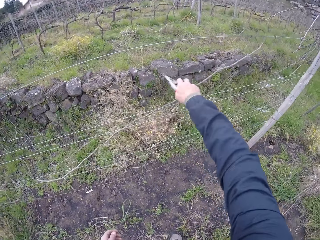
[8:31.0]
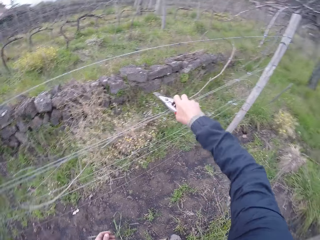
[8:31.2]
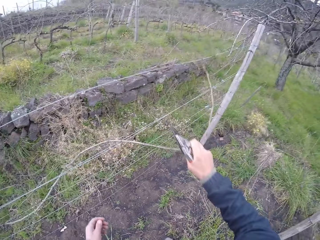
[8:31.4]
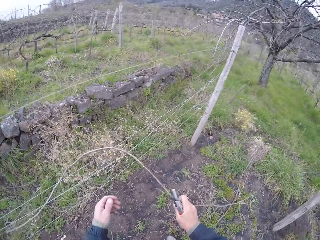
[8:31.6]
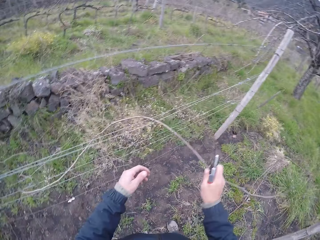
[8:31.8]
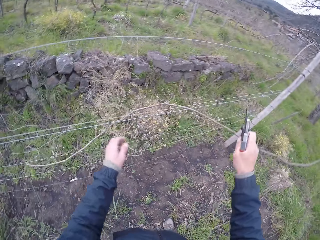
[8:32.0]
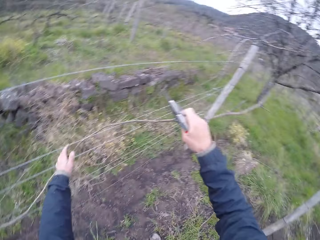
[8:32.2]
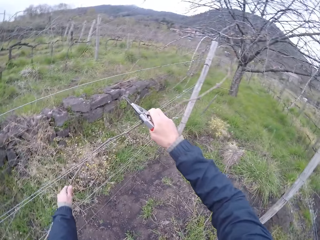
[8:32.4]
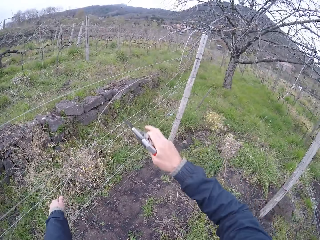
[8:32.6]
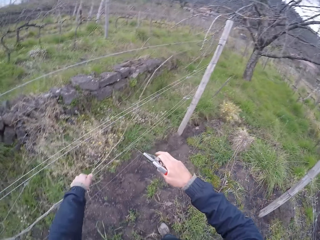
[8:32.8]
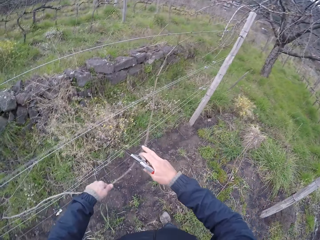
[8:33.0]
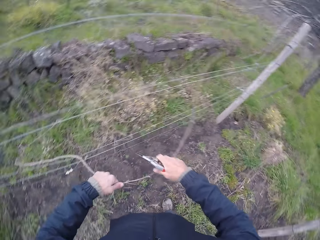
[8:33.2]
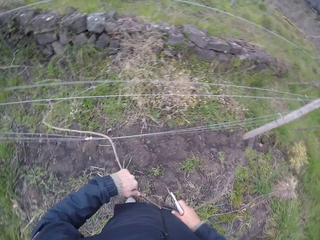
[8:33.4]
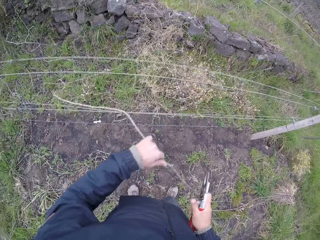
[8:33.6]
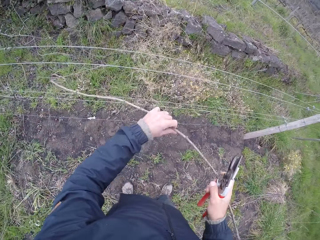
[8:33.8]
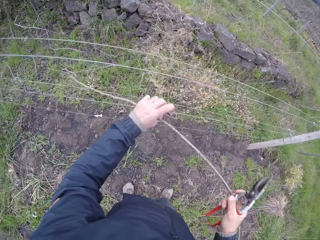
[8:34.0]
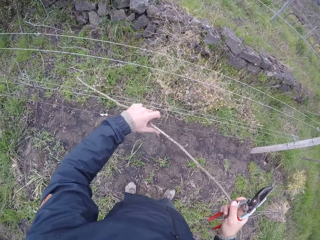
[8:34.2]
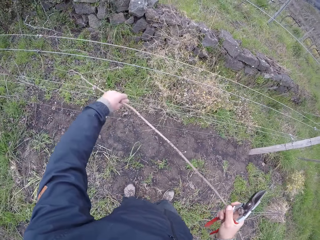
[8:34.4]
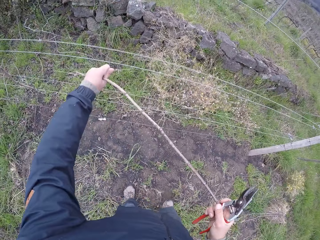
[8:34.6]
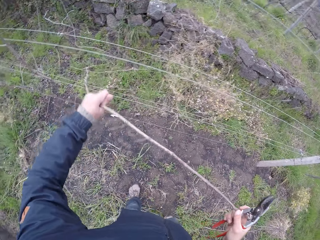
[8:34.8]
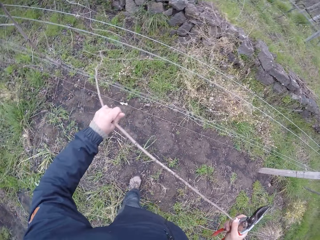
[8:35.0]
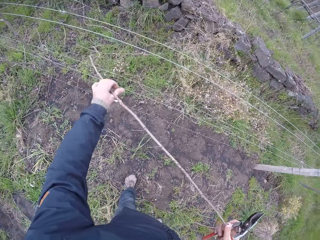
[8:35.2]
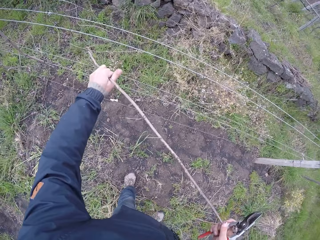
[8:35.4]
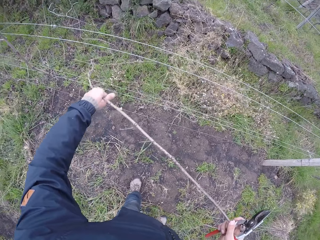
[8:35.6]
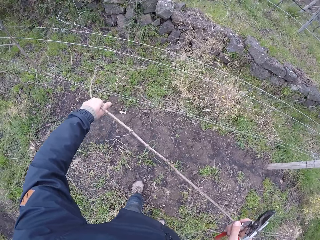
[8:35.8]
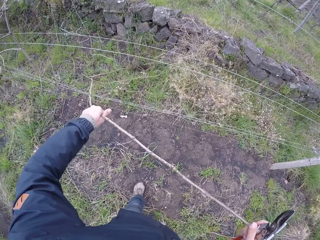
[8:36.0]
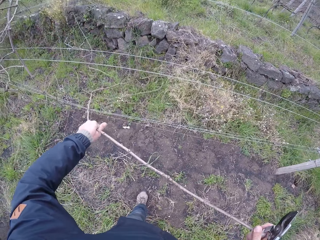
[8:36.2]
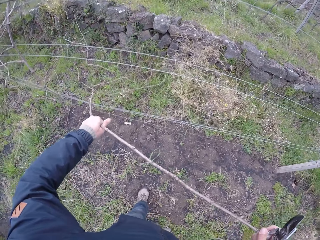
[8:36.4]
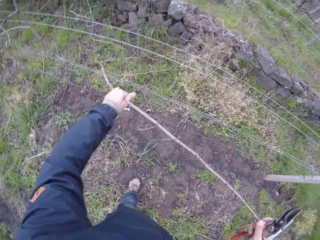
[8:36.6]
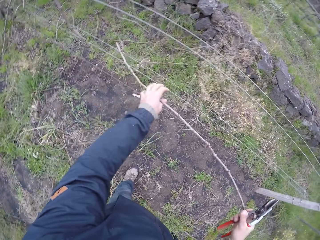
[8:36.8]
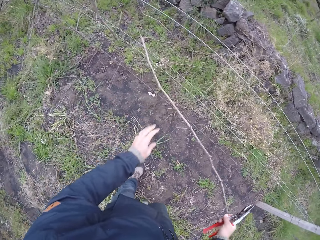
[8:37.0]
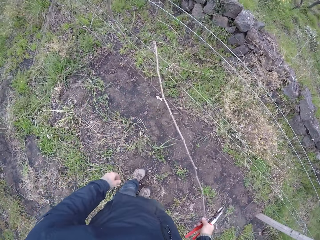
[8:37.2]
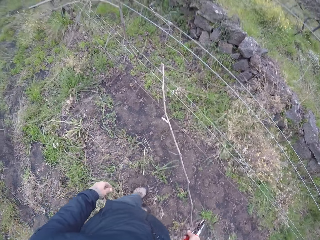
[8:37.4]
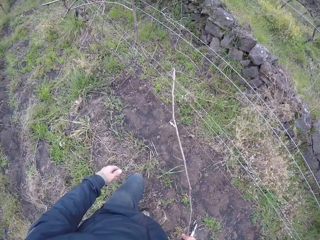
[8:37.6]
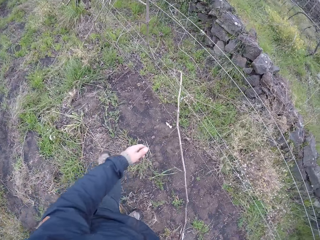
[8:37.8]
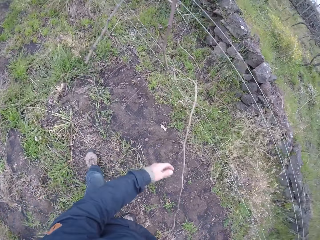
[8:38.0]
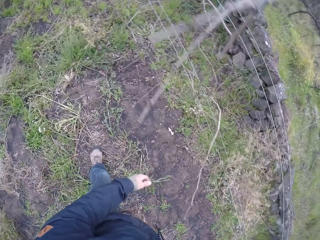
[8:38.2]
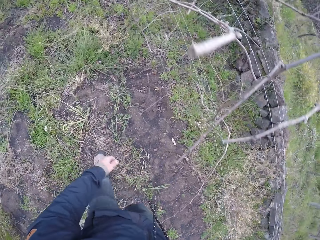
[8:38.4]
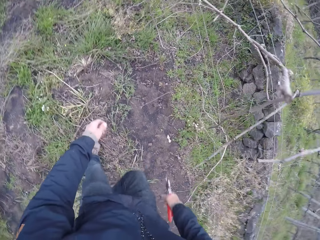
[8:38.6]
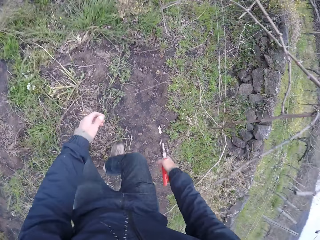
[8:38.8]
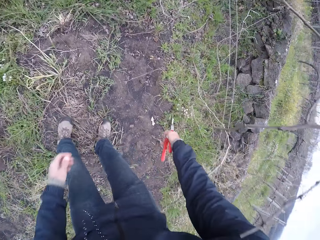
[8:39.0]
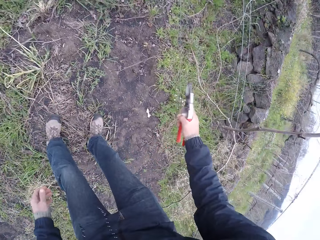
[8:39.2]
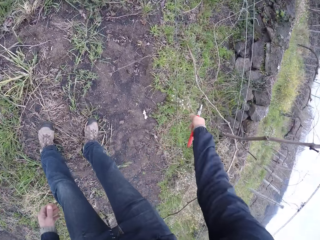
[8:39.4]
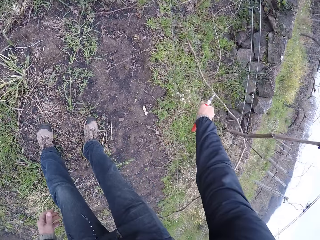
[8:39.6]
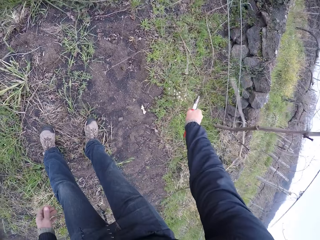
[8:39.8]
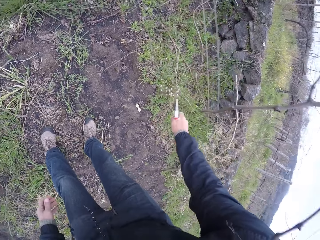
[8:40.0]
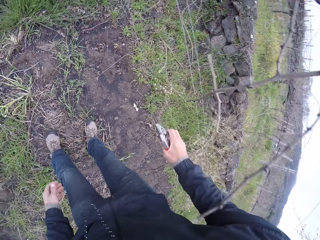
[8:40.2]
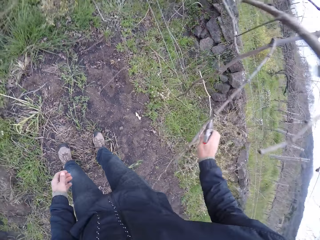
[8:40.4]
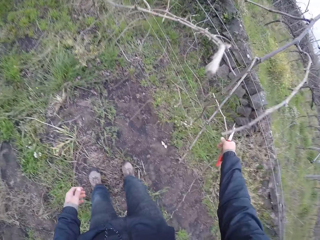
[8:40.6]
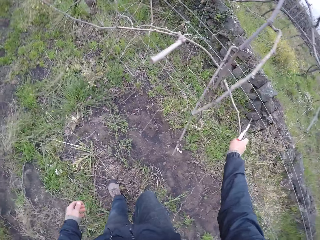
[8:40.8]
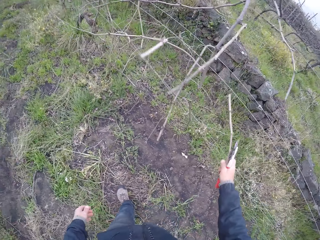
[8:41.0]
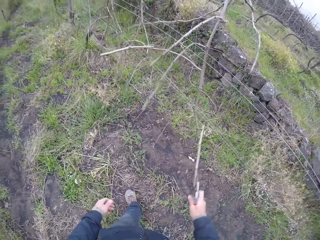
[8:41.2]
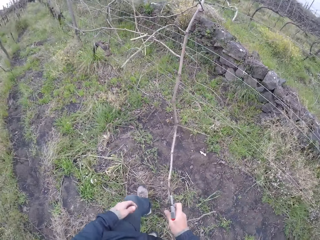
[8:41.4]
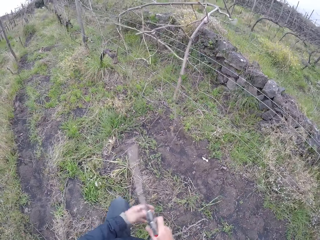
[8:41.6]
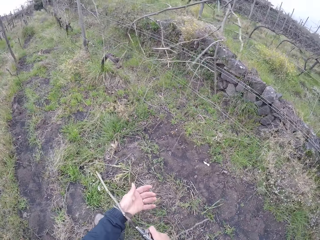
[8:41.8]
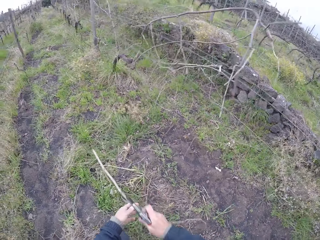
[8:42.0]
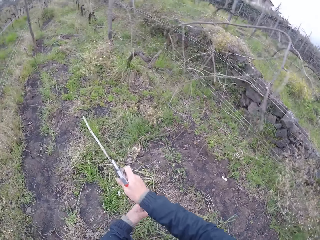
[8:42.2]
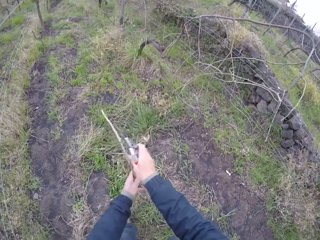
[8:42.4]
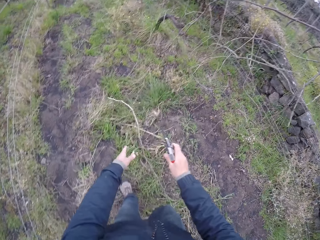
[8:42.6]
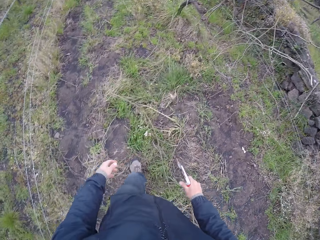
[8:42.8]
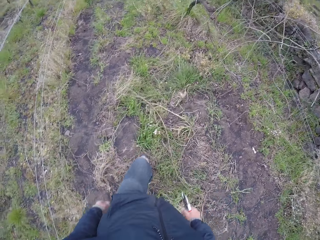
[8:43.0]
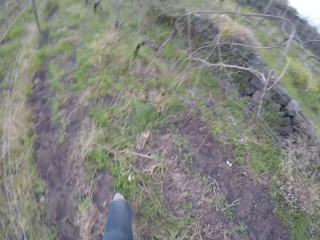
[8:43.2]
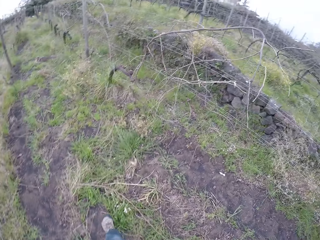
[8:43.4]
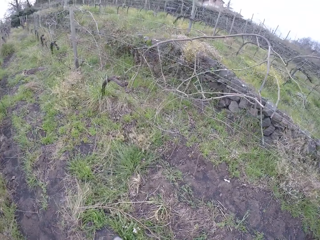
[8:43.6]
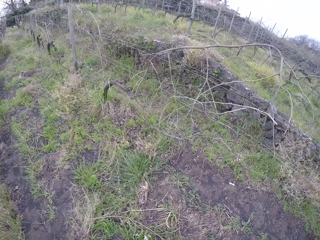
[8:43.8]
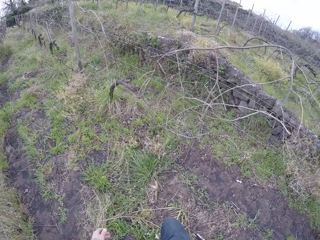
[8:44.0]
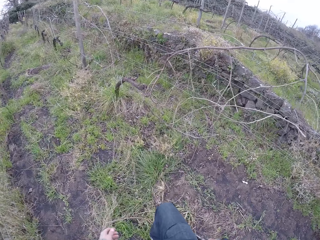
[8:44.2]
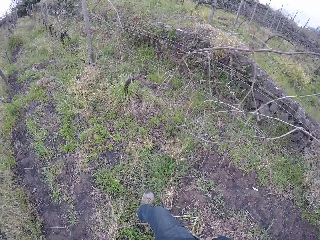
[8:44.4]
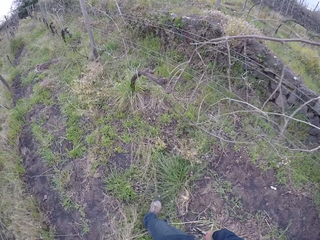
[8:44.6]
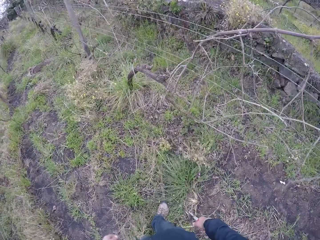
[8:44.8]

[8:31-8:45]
The camera wearer pulls the tree branch or twig from the wire with both hands. He cuts the tree branch with the pliers with his right hand. He pulls the twig. He drops the tree branch on the ground with both hands. He walks towards the wire.

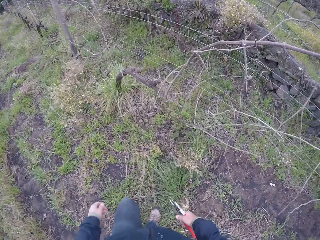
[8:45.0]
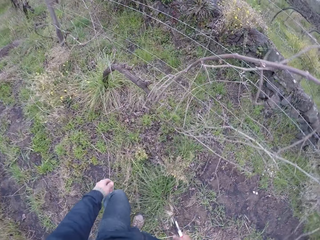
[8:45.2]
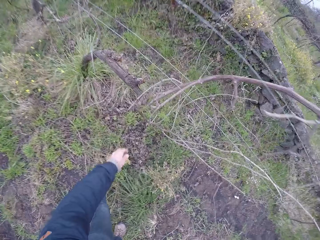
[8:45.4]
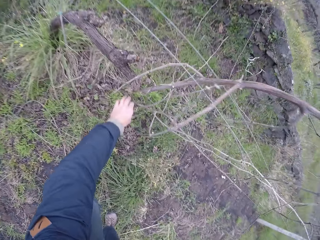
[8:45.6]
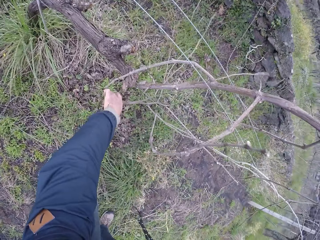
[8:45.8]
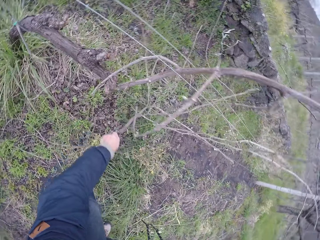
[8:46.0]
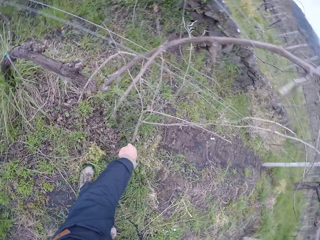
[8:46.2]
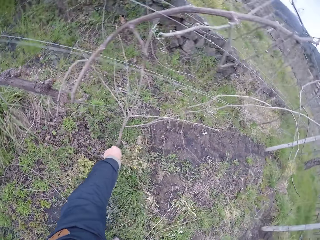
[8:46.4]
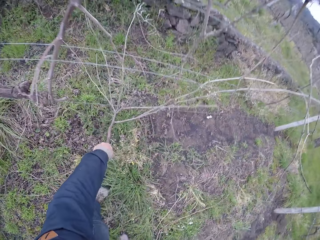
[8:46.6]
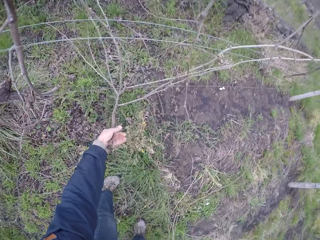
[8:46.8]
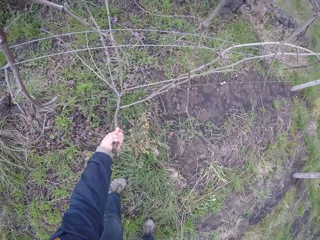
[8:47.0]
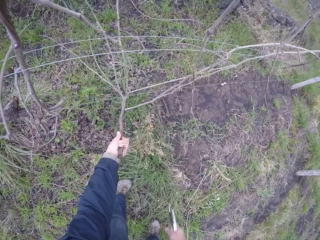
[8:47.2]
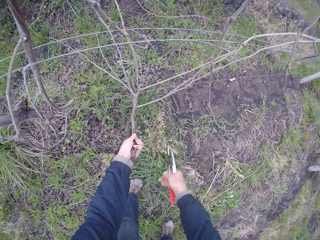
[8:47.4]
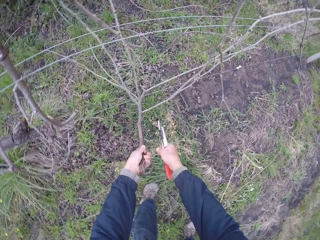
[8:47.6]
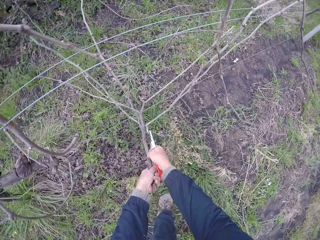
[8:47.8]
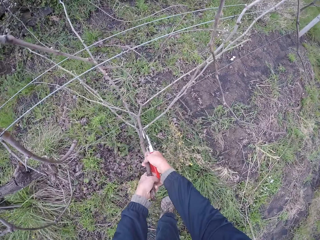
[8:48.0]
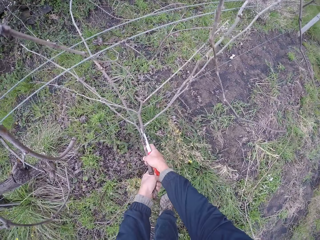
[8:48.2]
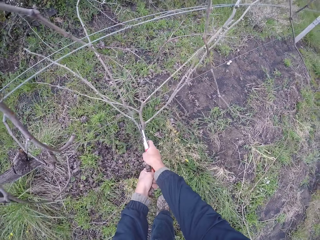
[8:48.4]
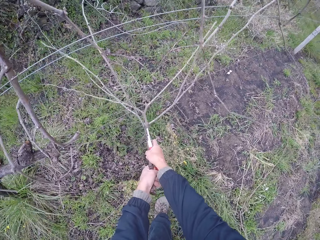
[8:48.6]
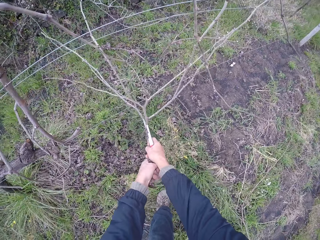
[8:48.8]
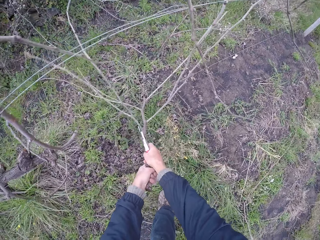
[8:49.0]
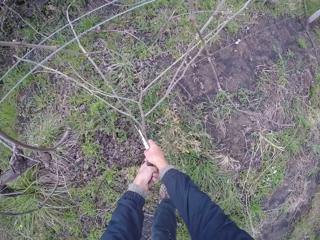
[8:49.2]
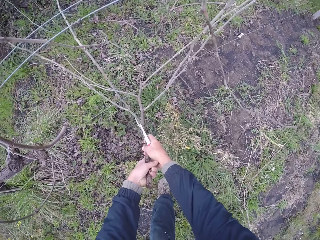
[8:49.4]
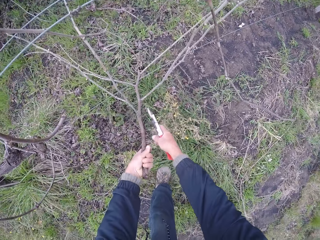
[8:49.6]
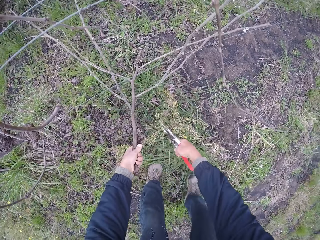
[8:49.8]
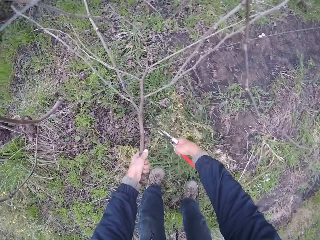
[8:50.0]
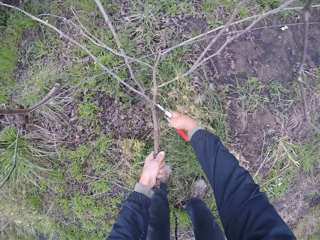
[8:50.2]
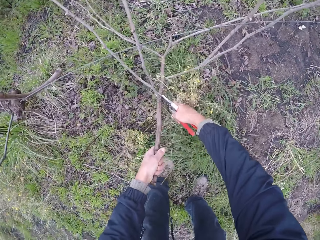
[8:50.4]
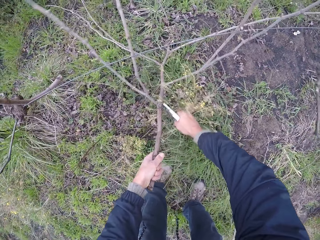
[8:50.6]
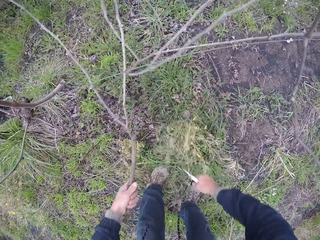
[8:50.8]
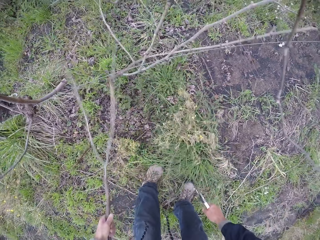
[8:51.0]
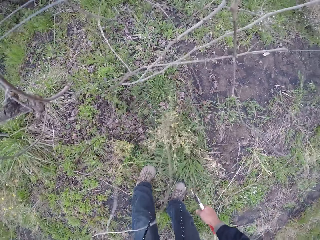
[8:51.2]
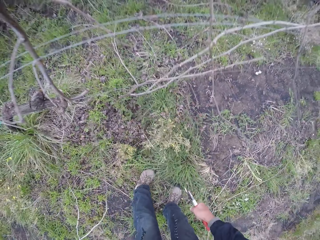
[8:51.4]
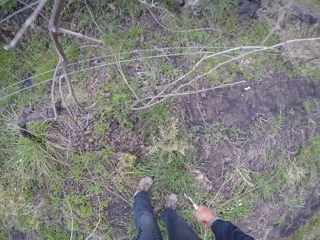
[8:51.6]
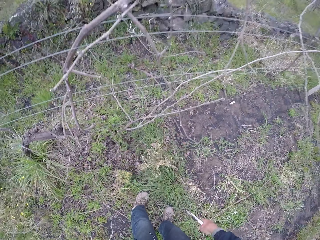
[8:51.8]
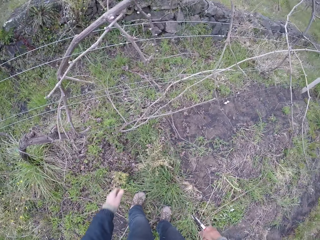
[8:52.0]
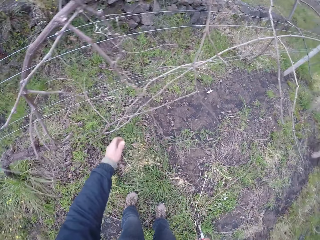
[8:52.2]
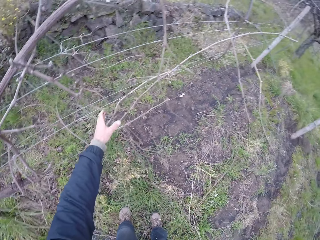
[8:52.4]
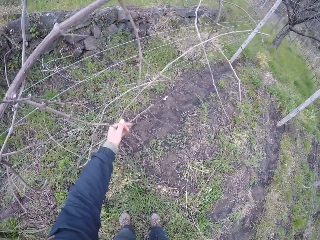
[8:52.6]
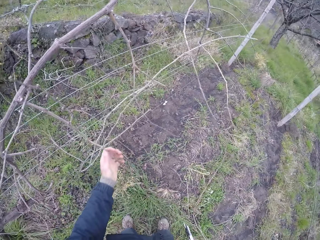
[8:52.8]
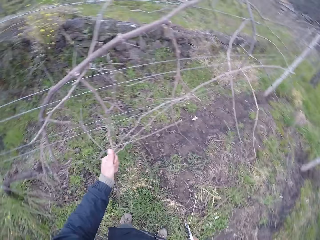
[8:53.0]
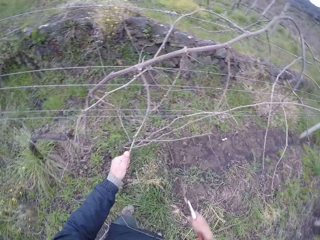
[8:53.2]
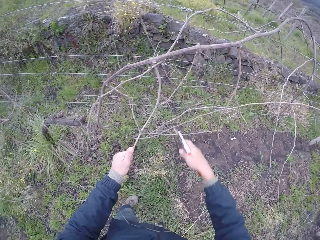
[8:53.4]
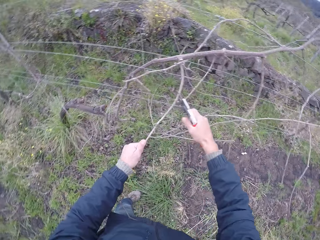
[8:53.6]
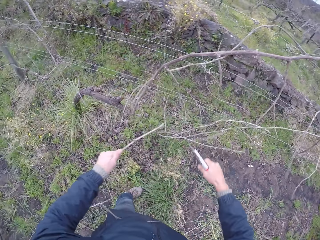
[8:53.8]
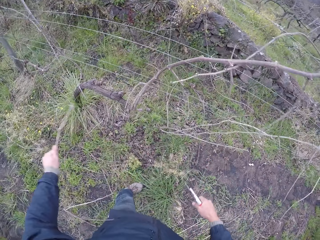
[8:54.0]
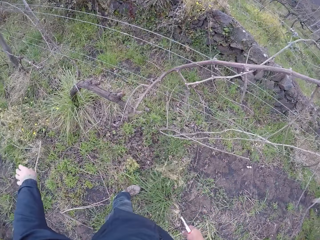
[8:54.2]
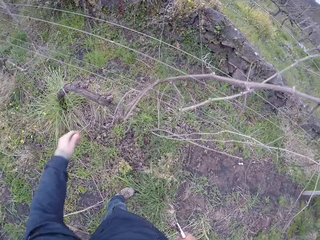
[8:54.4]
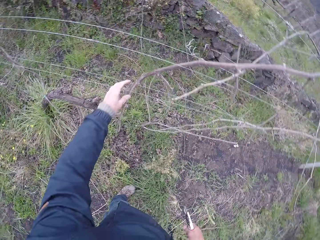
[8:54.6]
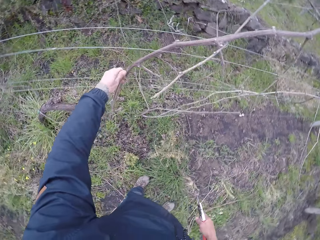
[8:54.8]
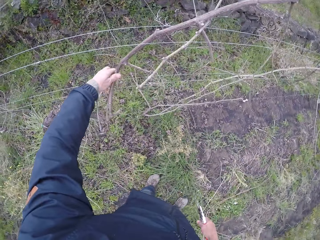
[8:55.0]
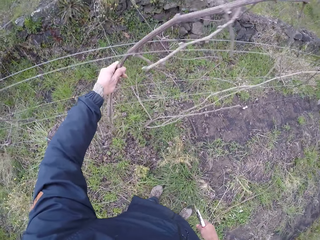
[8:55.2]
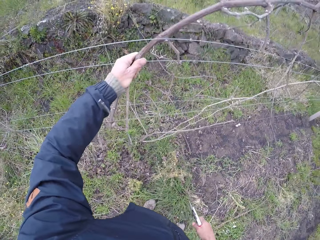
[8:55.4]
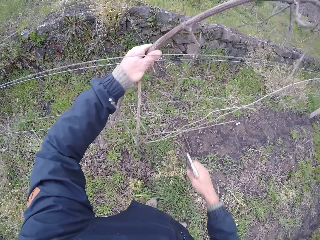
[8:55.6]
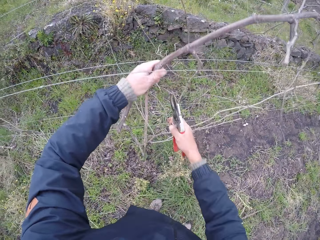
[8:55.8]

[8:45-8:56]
The camera wearer holds the tree branch or twig with his left hand. He pulls the twig. He cuts the tree branch with the pliers with his right hand. He drops the tree branch on the ground with his left hand. He pulls the tree branch from the wire with both hands. He cuts the tree branch with the pliers with his right hand. He drops the tree branch on the ground with his left hand.
